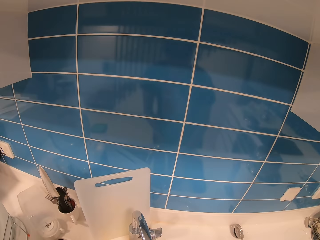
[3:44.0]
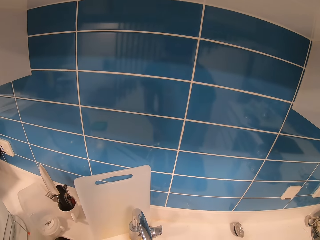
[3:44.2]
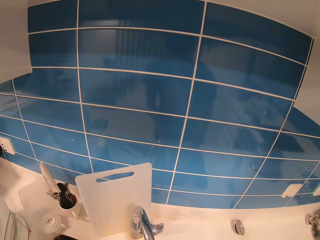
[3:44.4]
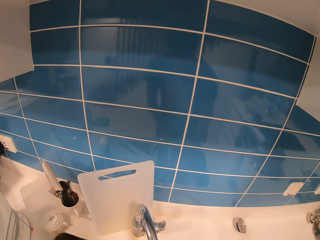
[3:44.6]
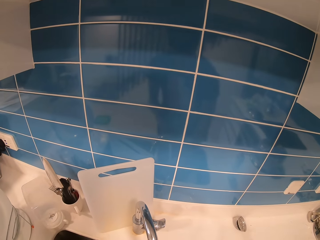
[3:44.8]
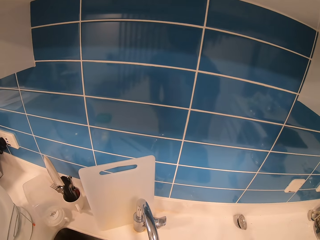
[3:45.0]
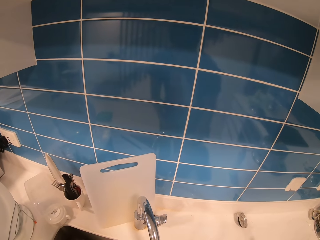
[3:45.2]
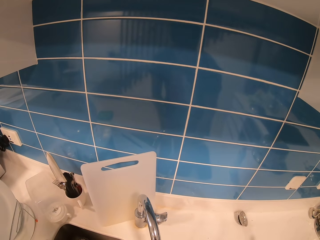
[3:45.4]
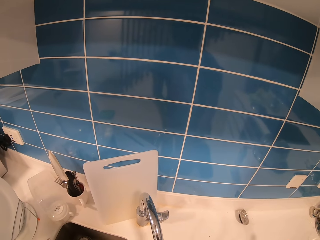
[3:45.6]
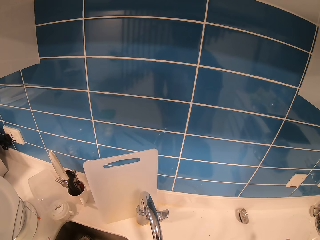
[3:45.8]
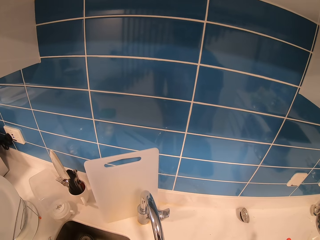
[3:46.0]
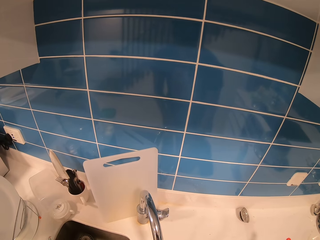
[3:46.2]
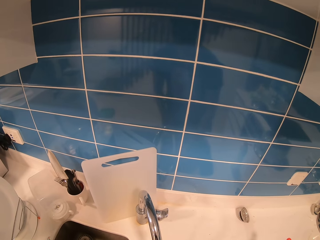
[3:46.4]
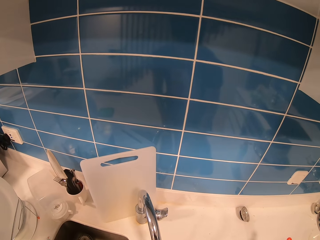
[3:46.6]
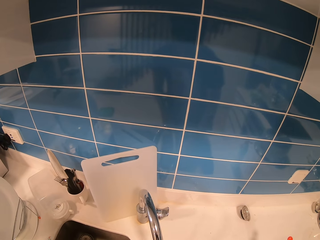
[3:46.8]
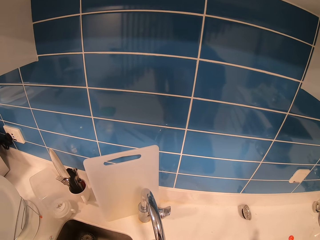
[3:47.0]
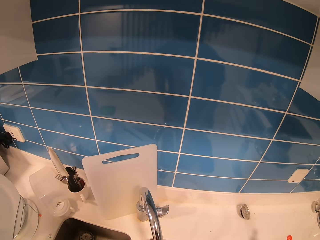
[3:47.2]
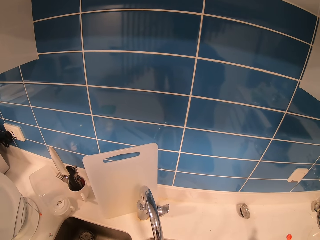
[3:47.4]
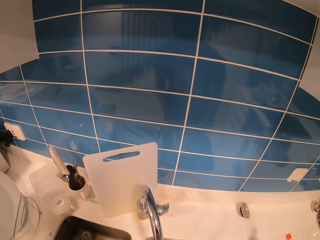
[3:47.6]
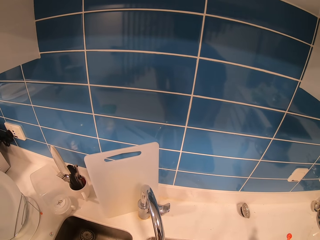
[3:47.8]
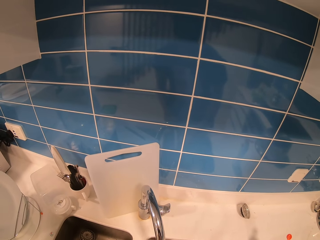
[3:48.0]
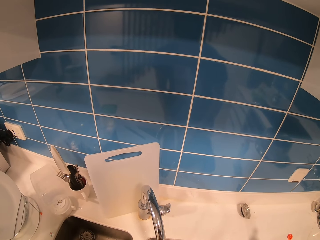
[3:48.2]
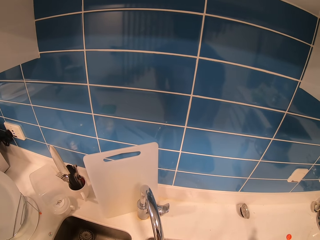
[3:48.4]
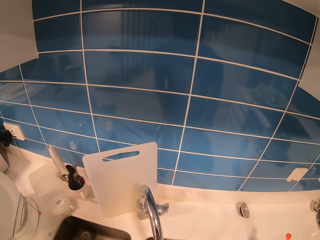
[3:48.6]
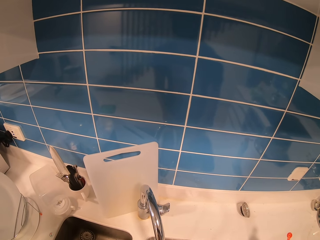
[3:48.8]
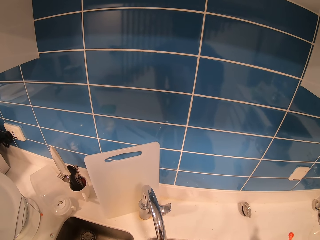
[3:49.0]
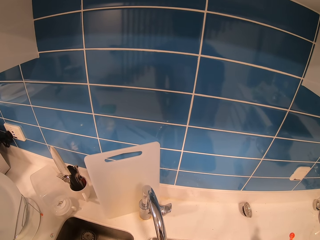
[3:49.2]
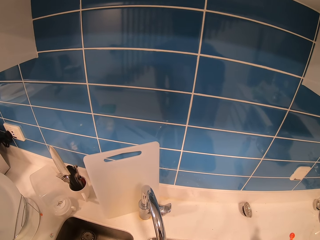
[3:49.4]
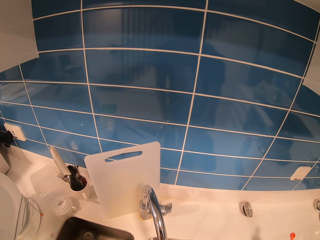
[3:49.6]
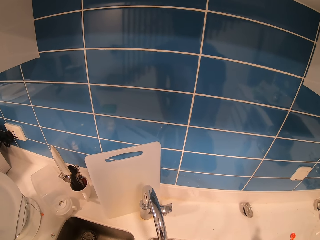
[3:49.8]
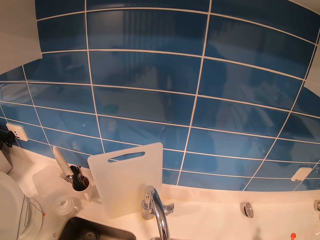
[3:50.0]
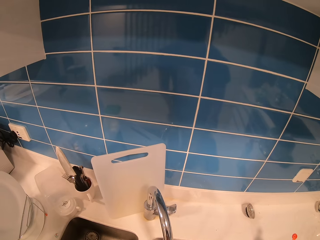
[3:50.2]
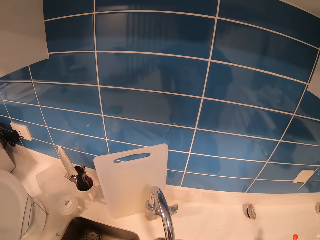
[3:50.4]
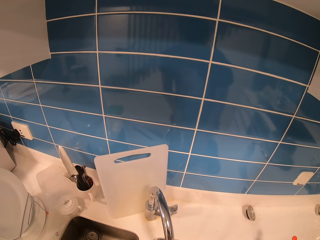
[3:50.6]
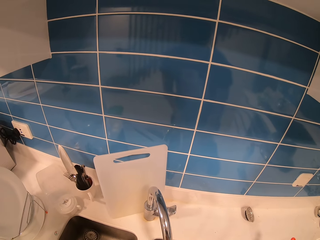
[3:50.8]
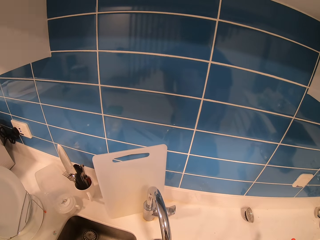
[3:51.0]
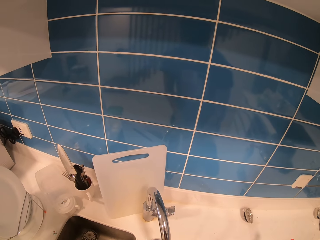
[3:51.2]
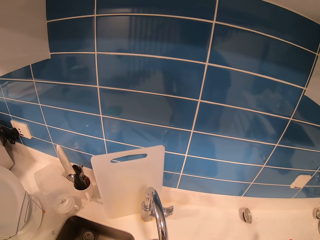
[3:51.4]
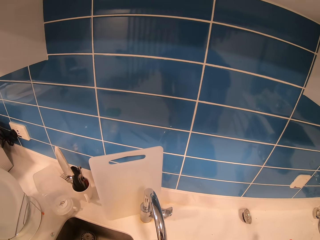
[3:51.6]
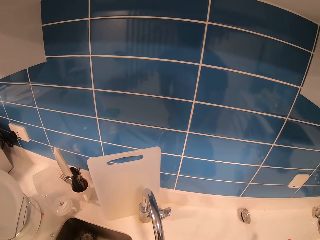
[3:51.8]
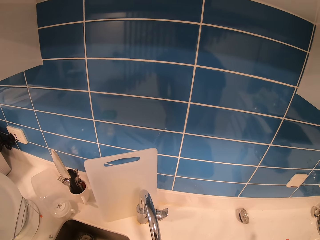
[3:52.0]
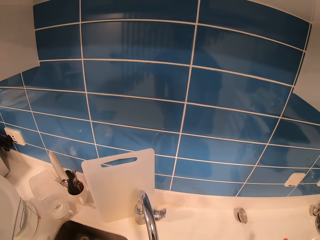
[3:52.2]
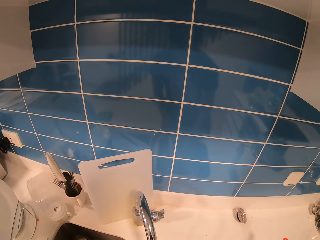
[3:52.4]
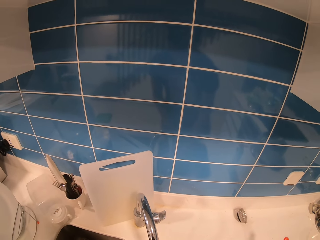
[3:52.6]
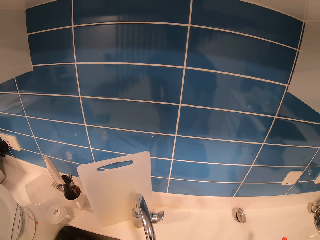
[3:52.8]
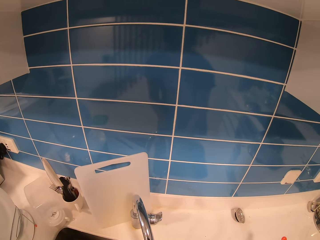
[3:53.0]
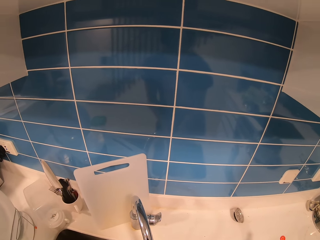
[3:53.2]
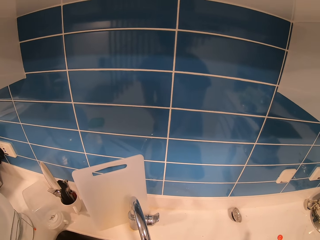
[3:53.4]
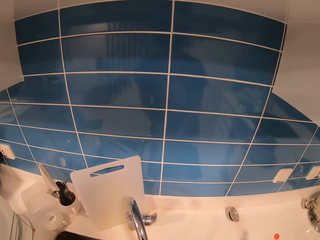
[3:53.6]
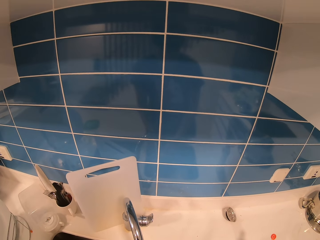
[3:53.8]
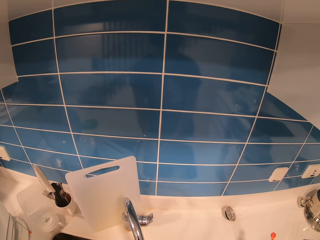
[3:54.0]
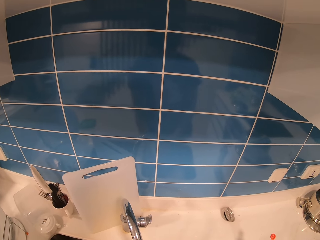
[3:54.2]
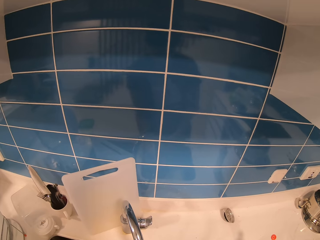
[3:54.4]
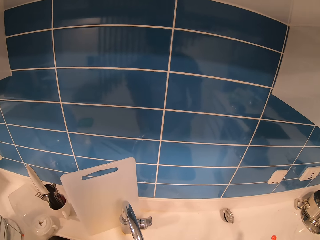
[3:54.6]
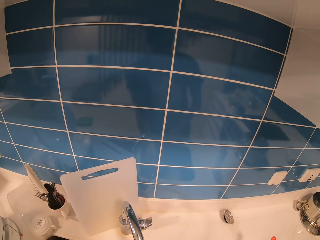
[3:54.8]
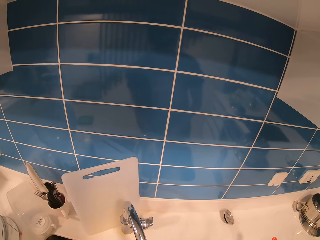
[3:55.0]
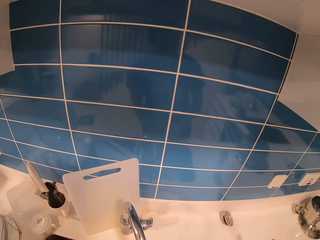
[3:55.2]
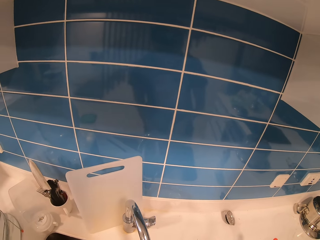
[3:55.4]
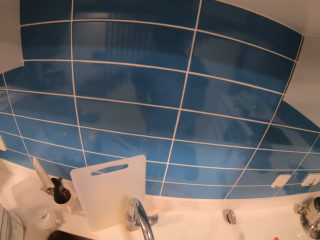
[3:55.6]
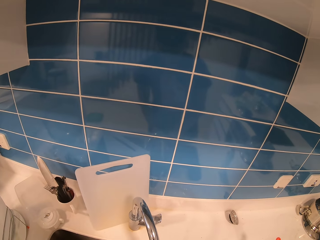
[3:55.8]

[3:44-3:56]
The camera wearer washes the plate in the washing basin.

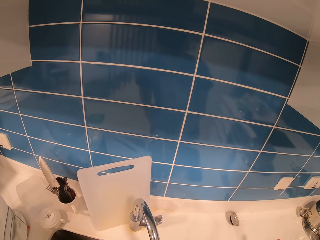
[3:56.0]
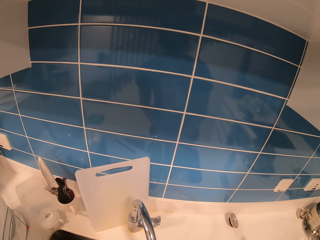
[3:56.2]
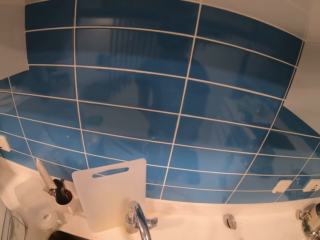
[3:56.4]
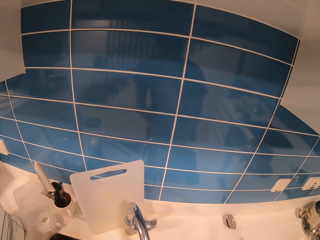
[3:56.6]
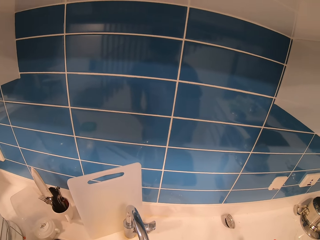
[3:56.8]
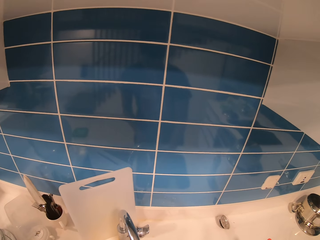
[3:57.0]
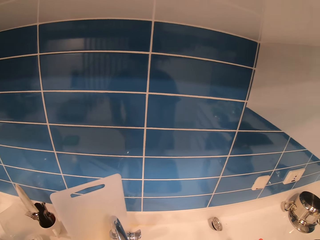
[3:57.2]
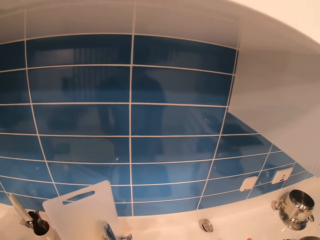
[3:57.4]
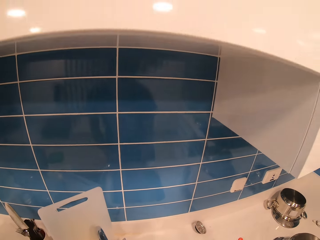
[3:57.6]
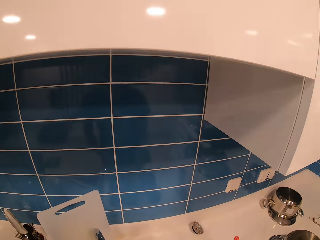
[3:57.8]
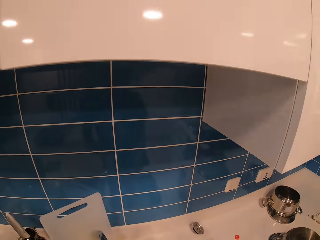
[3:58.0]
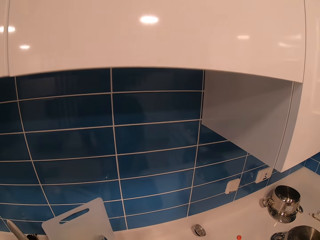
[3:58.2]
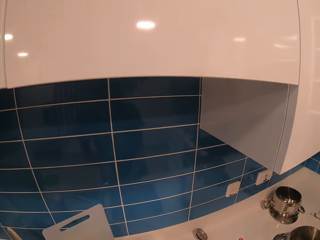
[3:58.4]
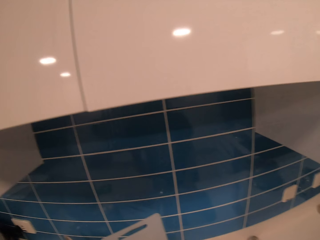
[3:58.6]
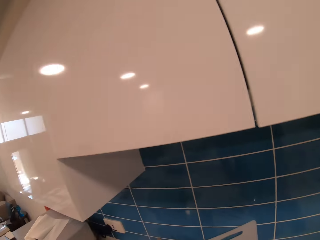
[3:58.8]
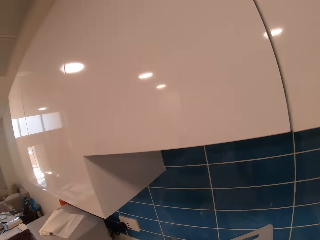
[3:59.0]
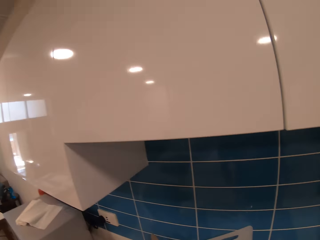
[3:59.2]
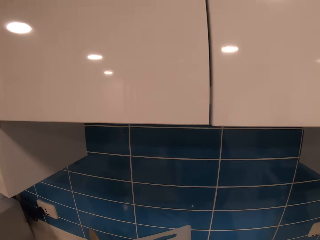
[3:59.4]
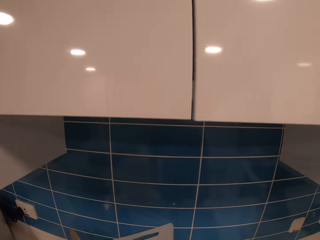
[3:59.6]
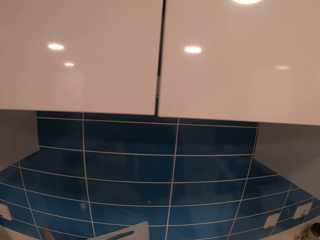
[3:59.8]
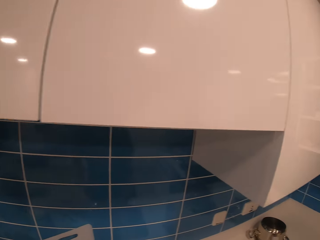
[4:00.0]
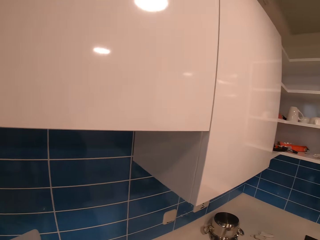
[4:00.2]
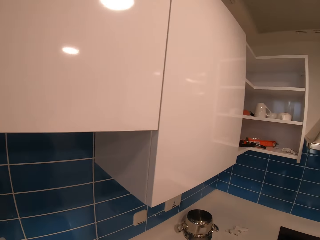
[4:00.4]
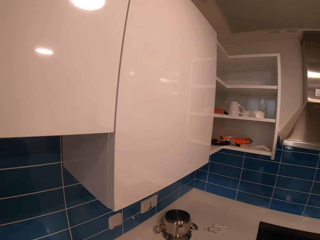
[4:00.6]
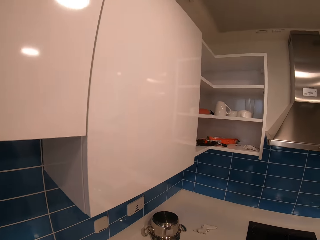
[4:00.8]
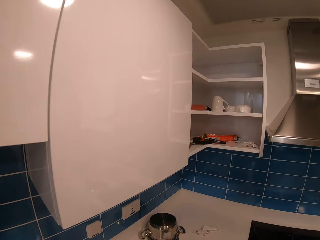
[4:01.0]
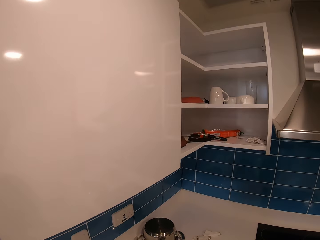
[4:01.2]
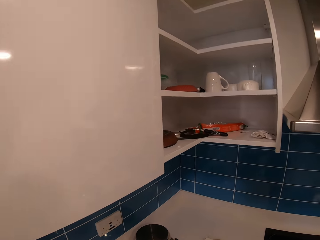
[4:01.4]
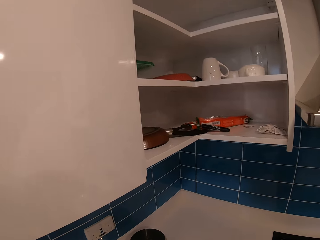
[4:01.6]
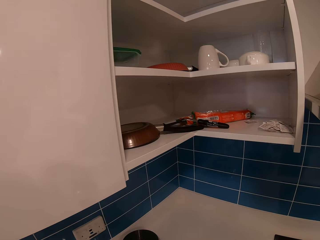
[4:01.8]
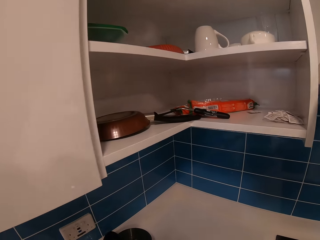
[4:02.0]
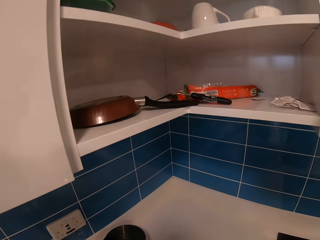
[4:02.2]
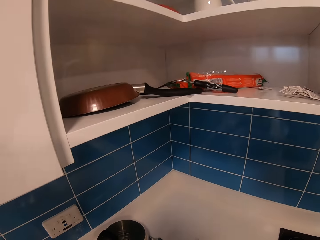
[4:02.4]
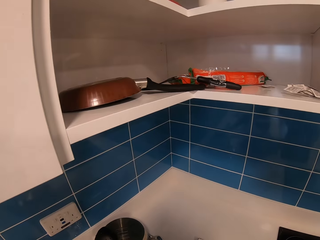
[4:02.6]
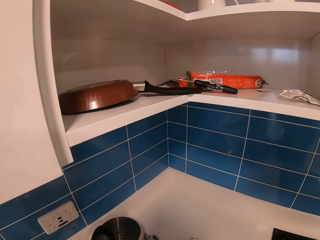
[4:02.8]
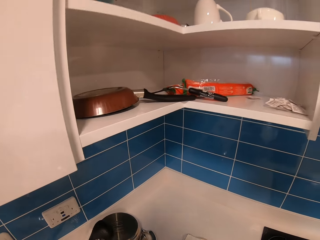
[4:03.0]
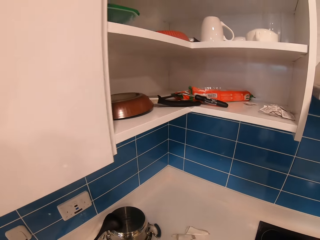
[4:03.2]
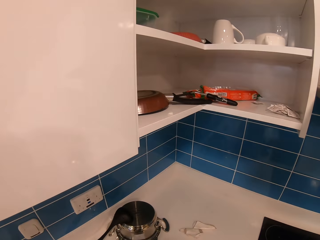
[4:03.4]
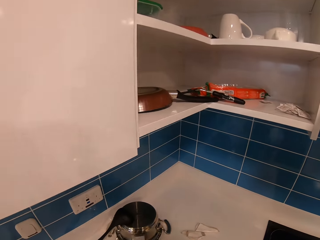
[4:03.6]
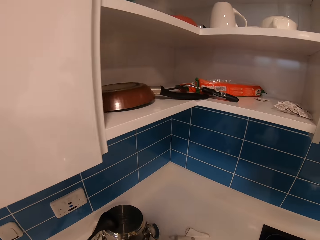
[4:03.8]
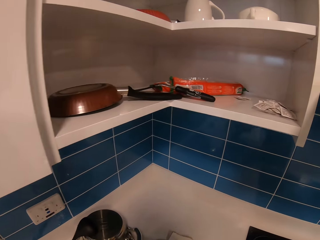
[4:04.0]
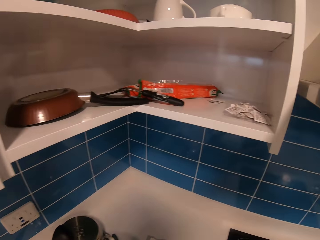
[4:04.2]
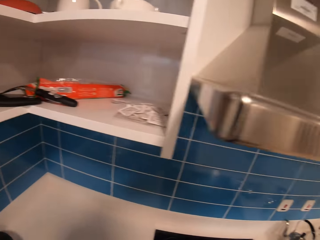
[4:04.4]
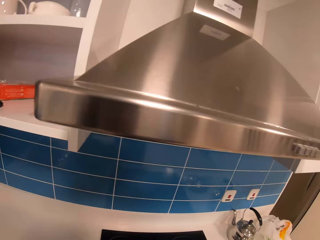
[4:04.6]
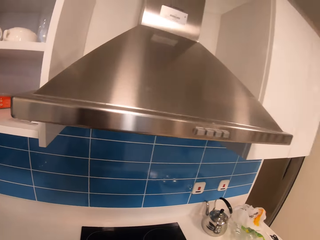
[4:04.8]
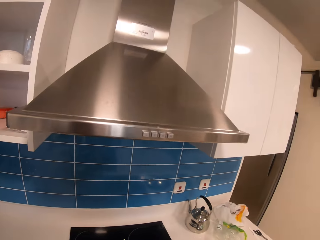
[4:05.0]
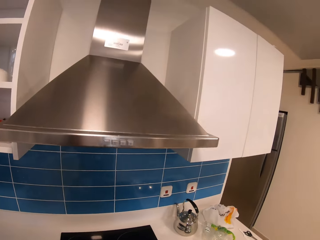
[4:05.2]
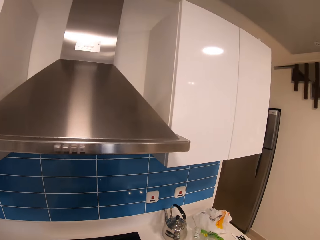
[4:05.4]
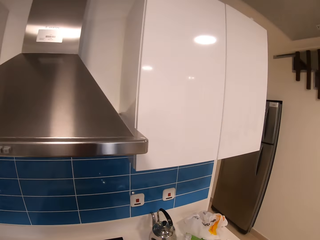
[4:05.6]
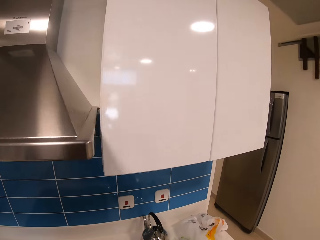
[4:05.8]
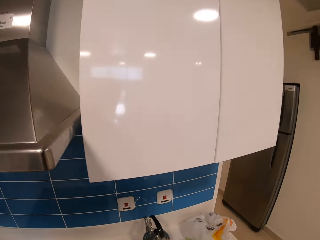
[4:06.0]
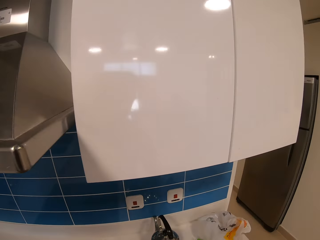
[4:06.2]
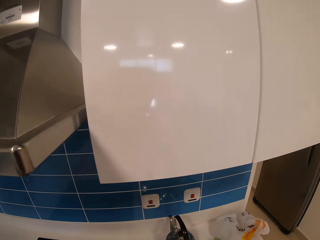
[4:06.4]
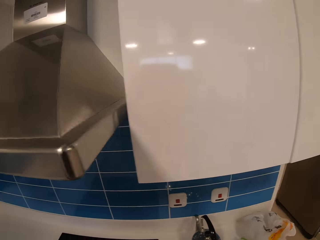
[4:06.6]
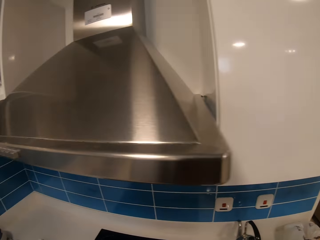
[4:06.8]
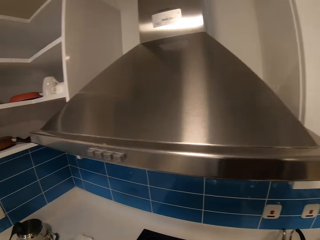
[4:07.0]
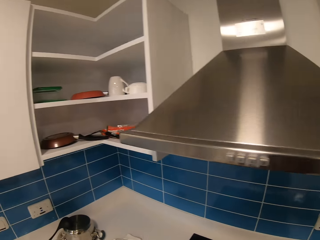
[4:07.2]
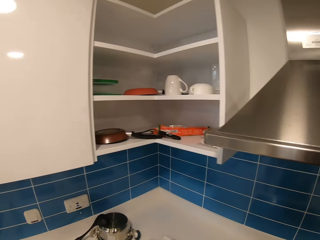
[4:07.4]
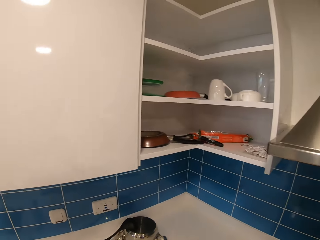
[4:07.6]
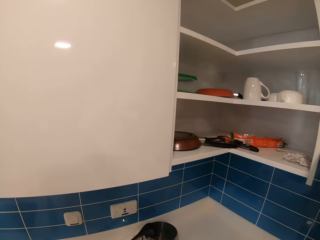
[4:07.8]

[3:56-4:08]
The camera wearer places the plate in a dish drainer. They walk around in the kitchen.
